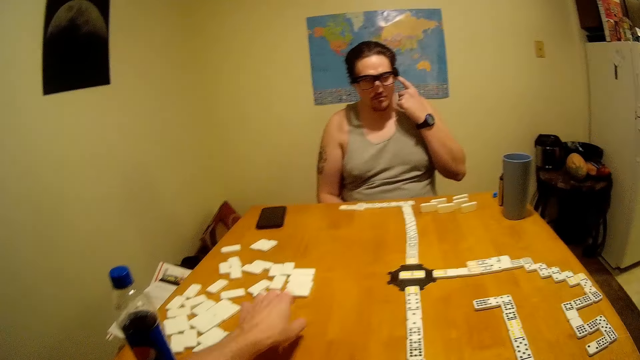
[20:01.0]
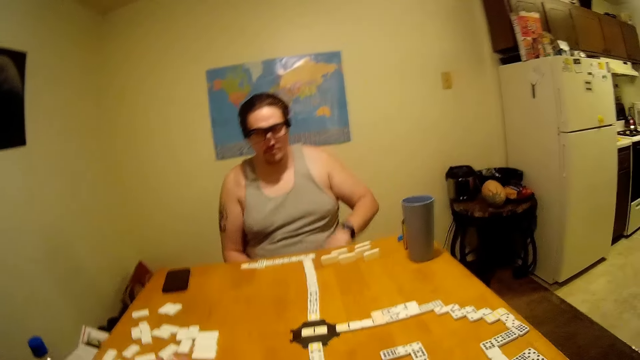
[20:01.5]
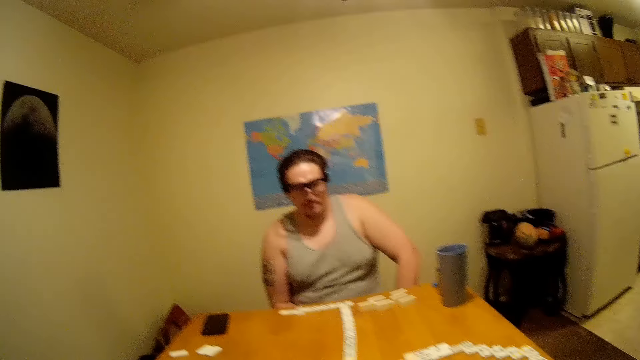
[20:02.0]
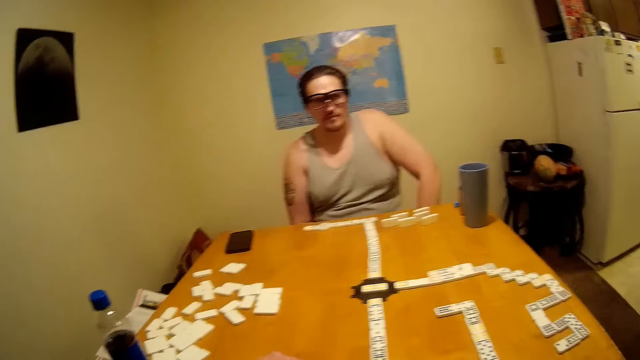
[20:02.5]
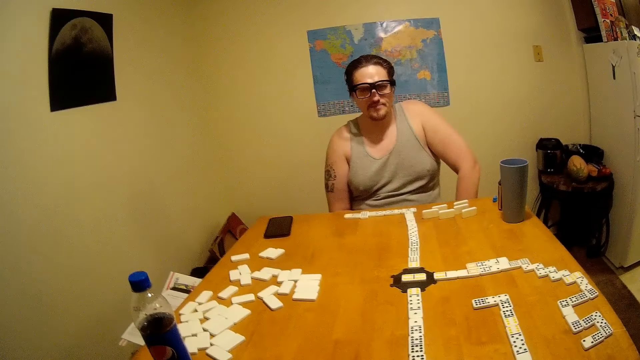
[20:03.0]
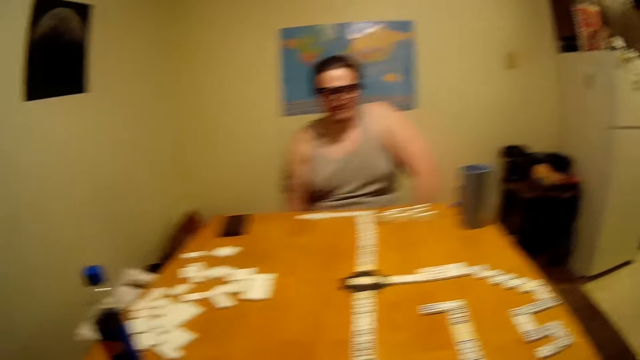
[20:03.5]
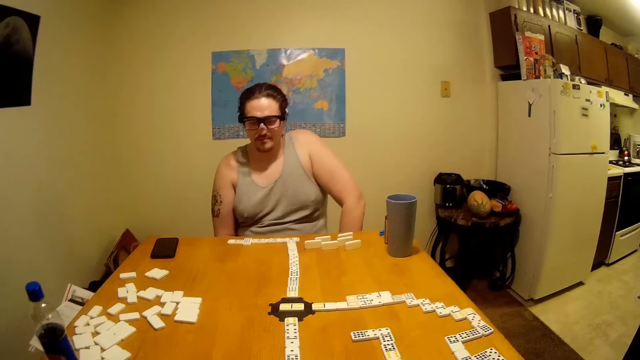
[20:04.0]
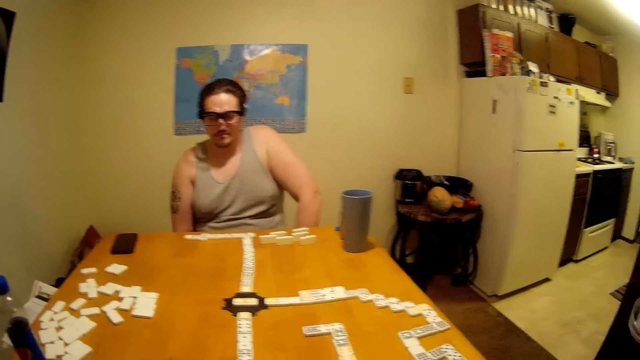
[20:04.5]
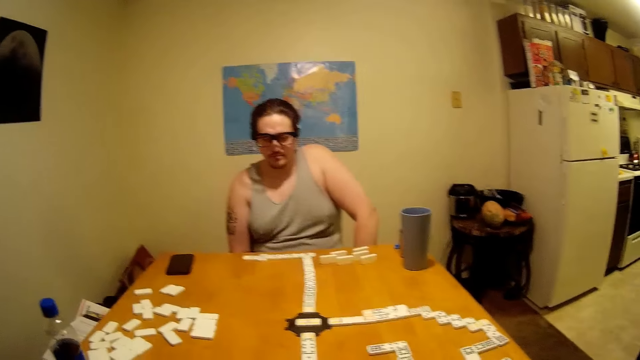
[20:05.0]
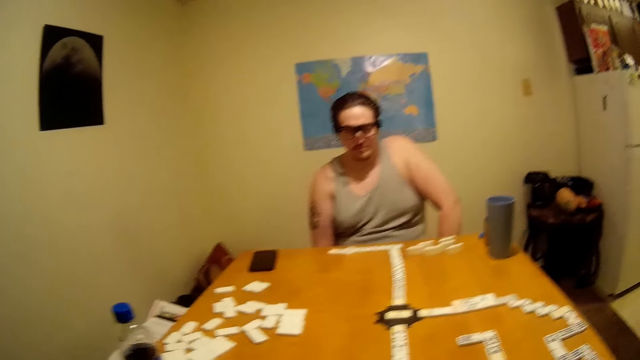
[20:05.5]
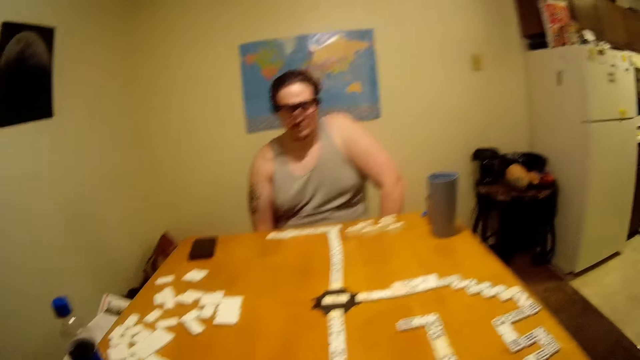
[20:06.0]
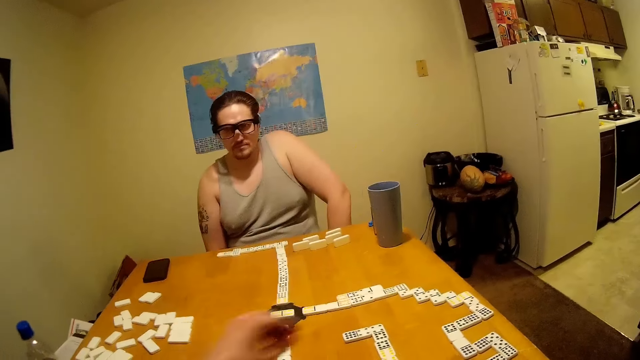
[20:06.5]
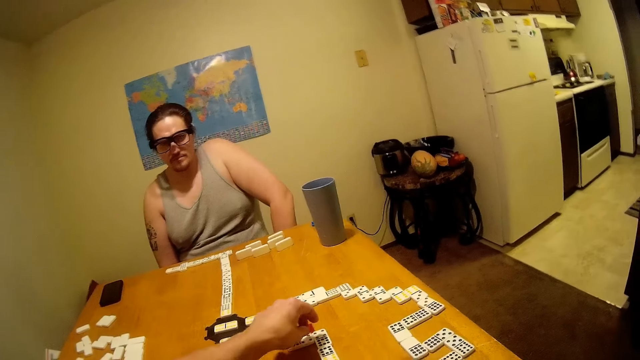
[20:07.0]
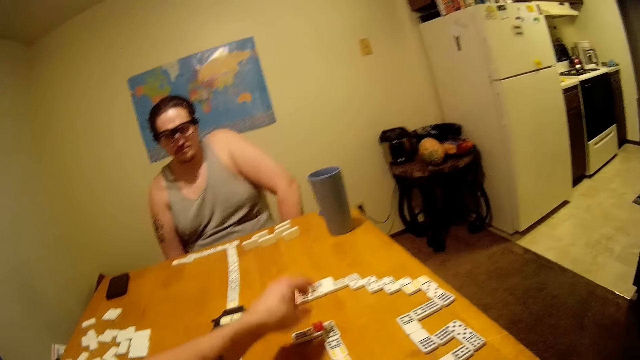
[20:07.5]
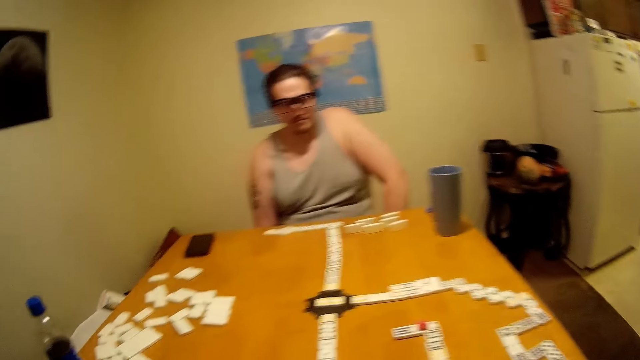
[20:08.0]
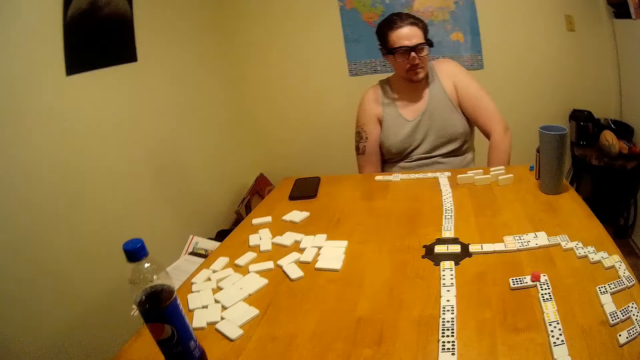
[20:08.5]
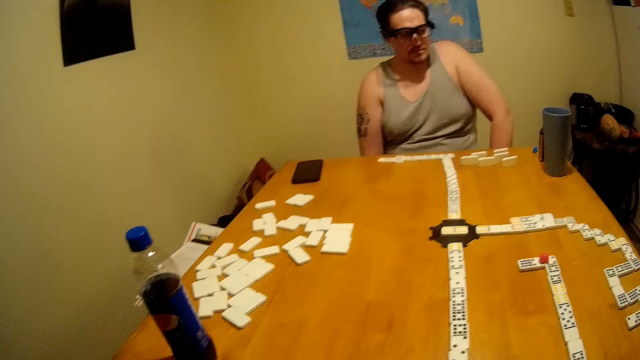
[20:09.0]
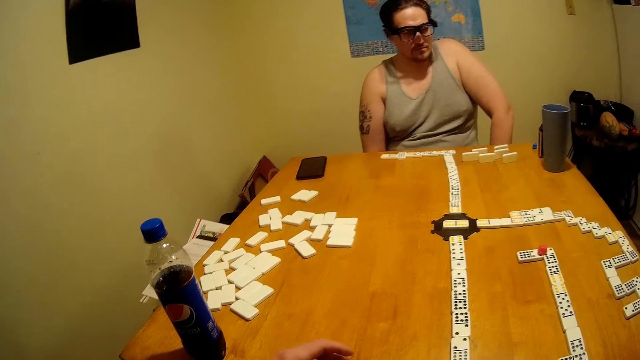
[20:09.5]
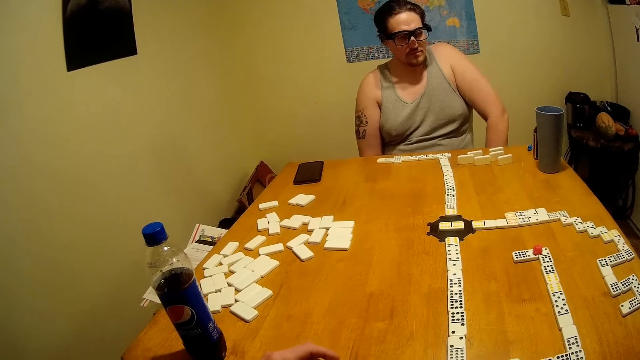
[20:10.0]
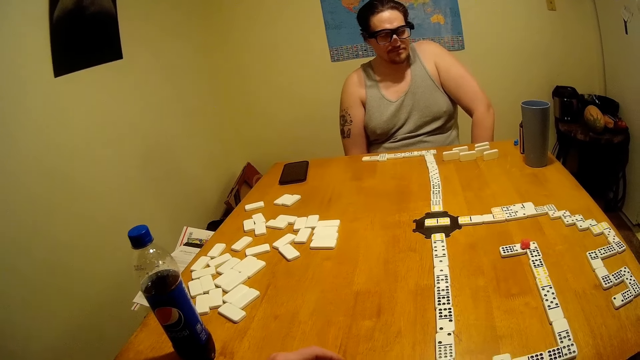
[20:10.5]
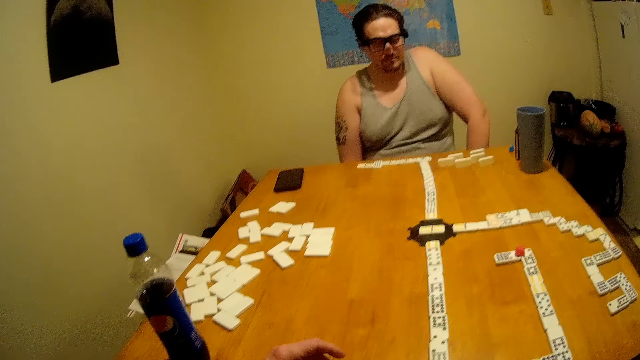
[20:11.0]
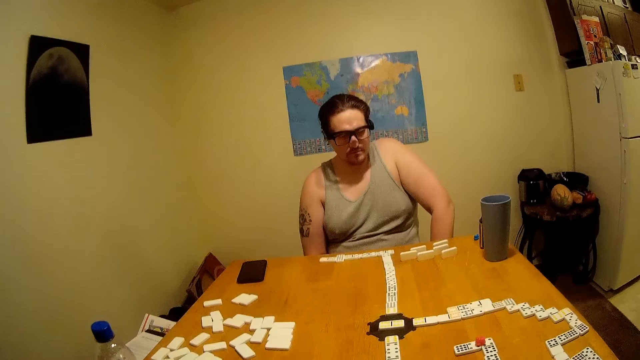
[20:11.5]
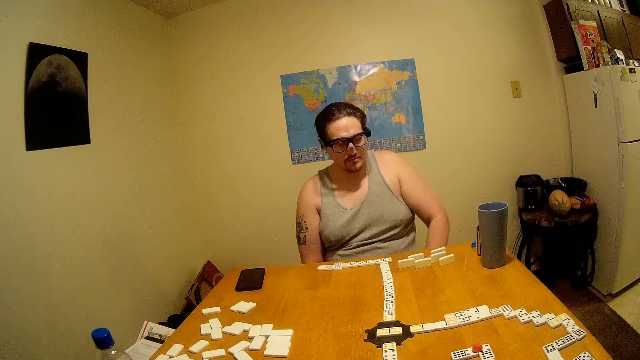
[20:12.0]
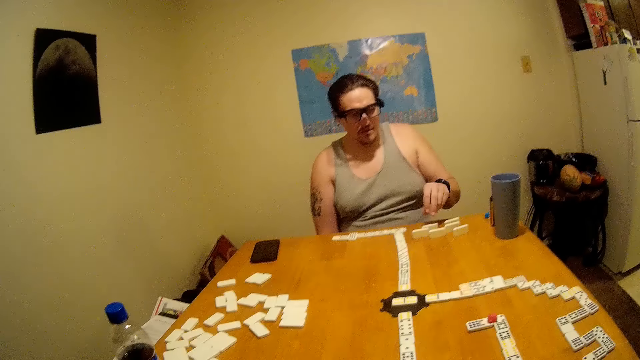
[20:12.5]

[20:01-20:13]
A person scratches his face. The camera wearer plays the dominoes and talks. They place dice on the dominoes.

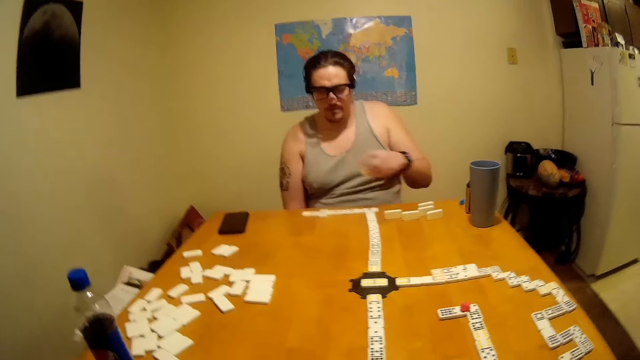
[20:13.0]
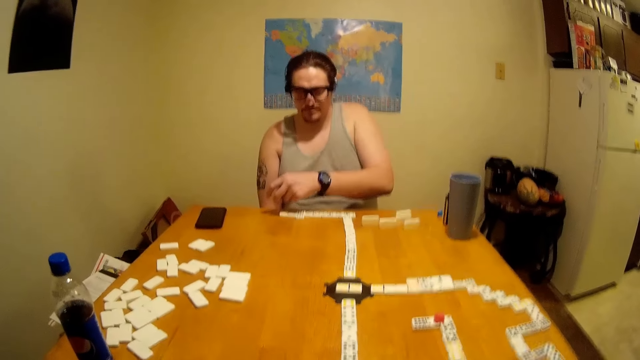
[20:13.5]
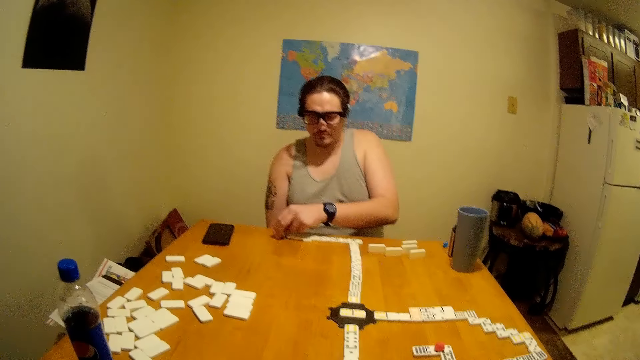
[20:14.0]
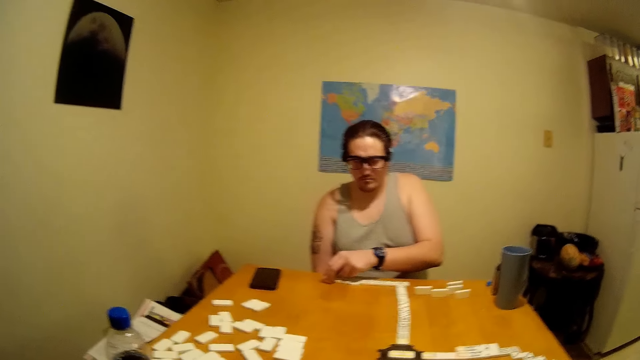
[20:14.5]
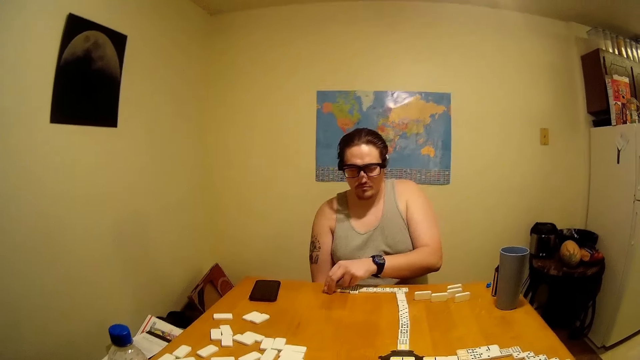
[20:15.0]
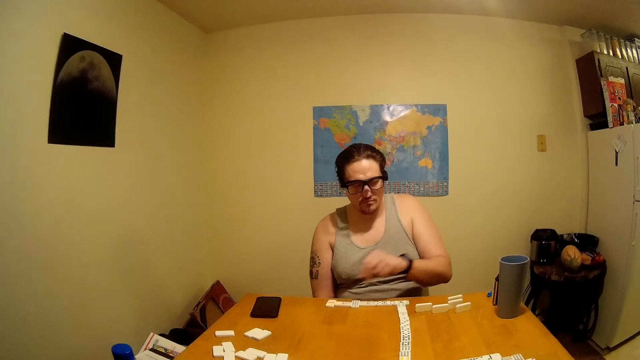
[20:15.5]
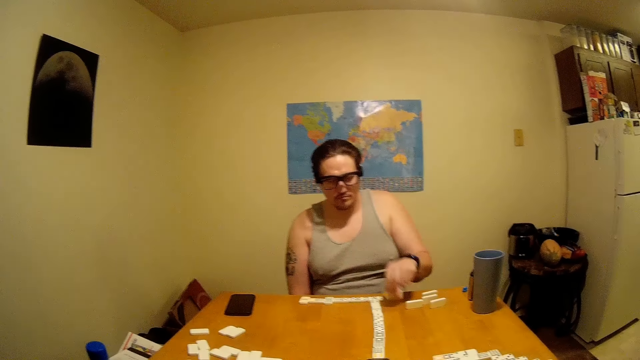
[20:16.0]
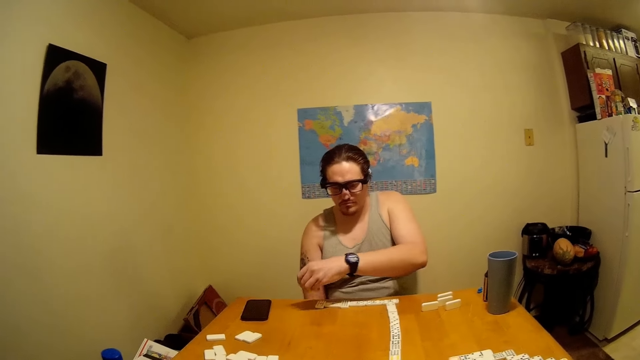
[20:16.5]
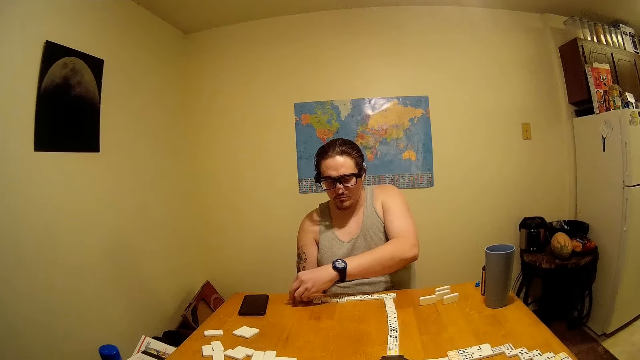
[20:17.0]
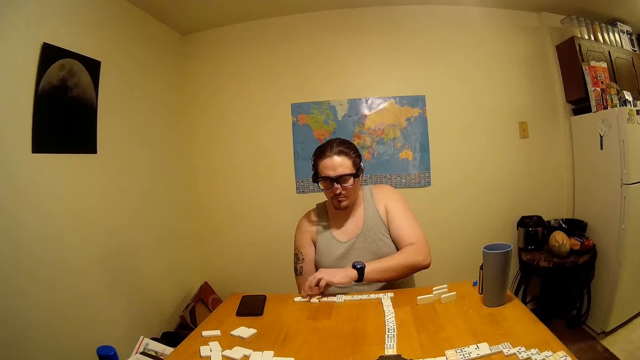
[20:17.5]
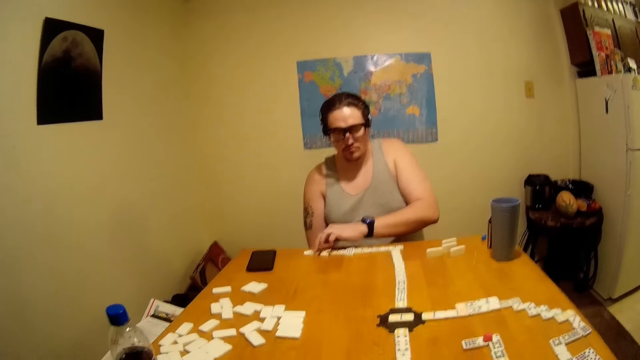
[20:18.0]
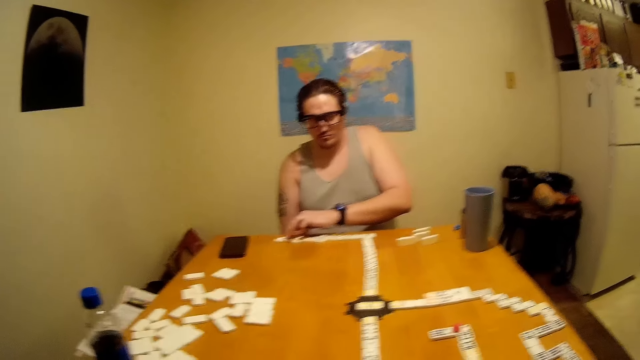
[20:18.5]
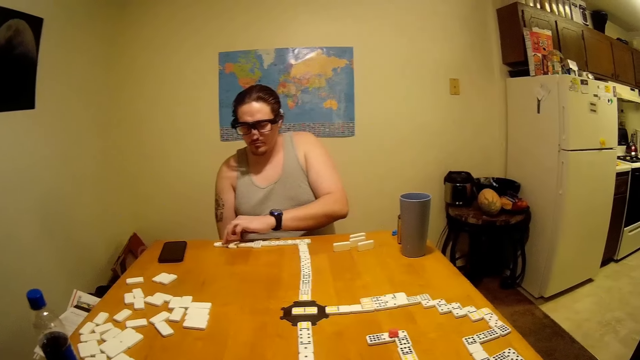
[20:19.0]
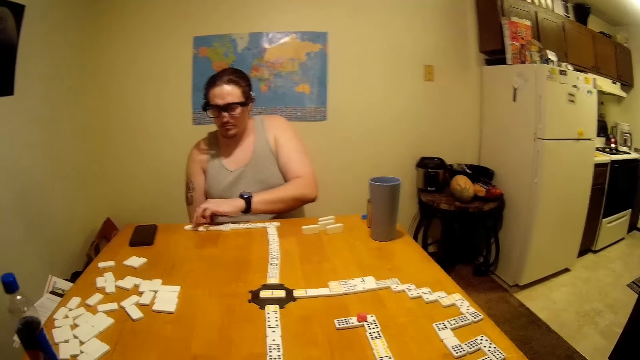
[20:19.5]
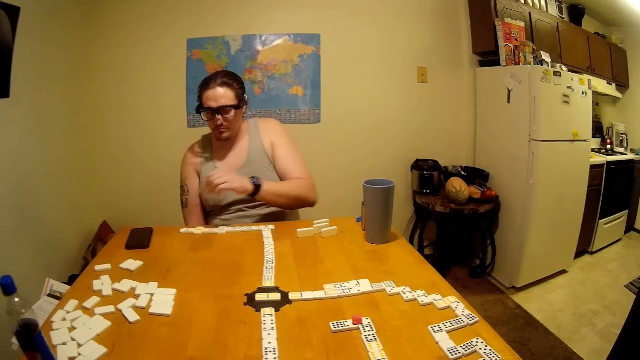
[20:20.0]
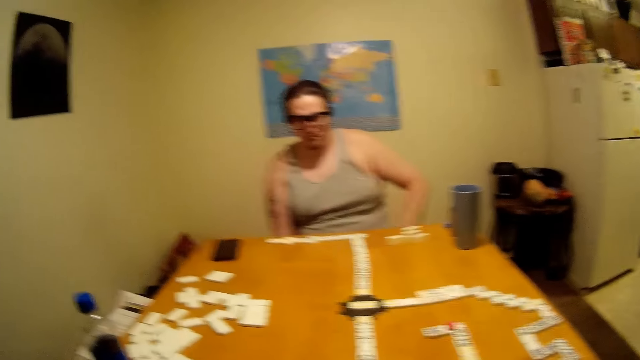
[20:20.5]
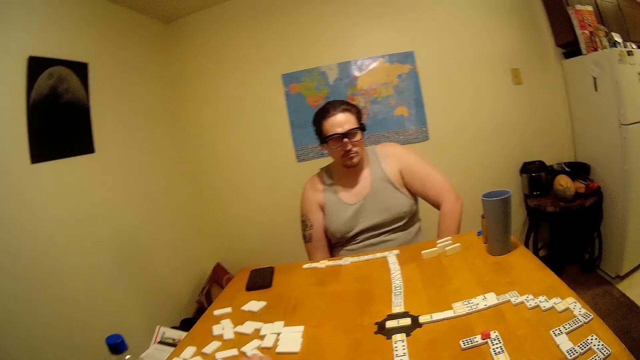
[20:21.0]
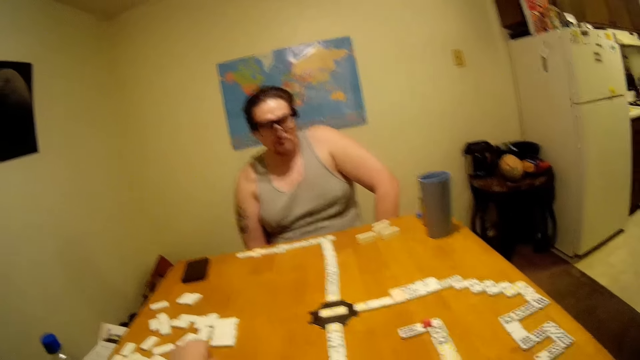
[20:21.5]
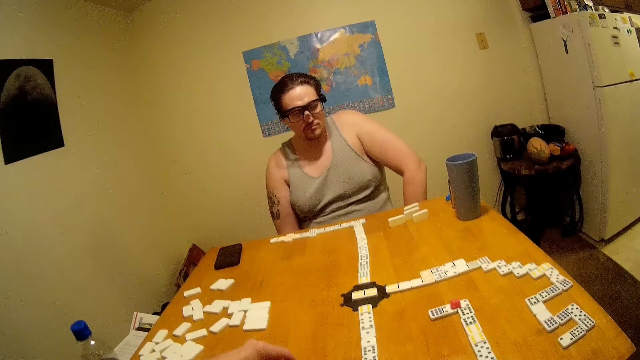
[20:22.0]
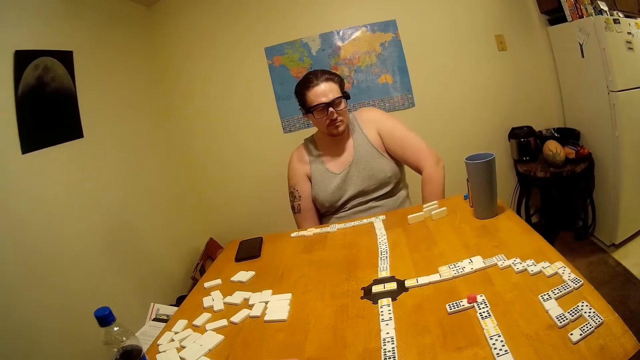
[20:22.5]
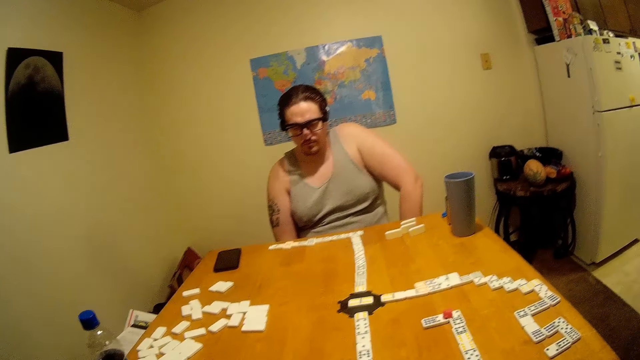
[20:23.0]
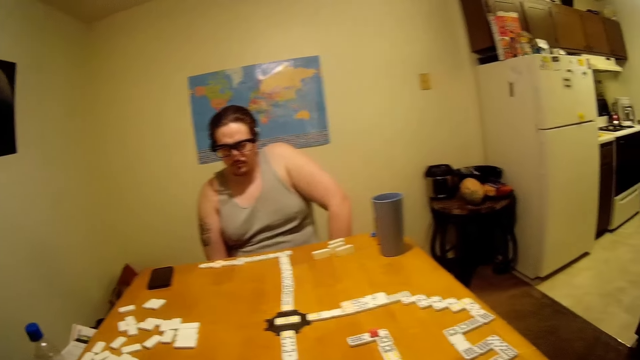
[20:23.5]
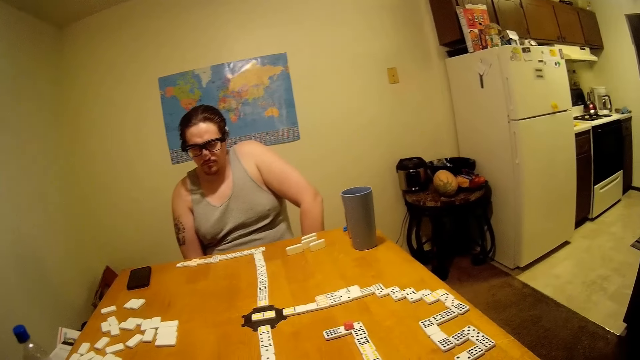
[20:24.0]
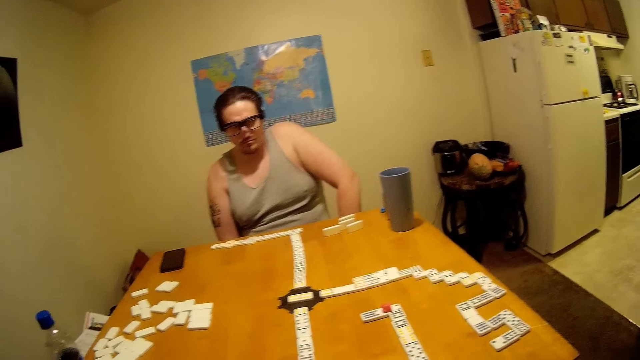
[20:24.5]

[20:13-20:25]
A person plays the dominoes while talking.
